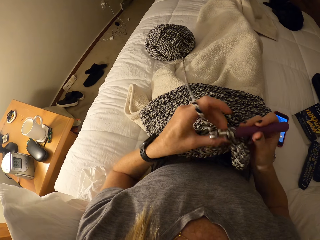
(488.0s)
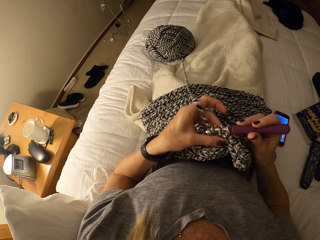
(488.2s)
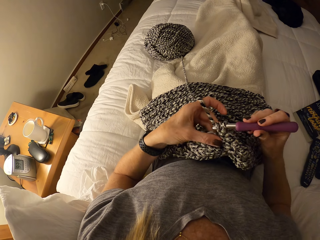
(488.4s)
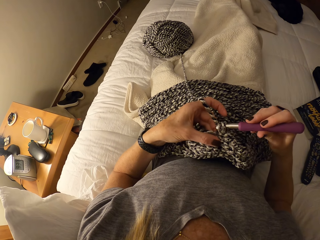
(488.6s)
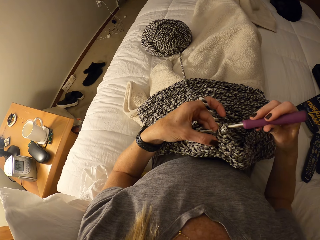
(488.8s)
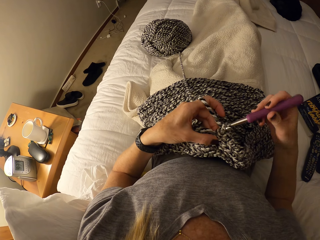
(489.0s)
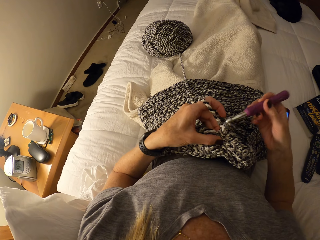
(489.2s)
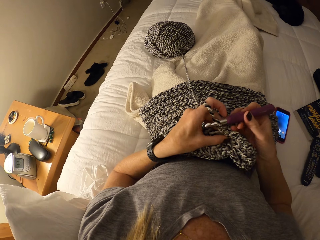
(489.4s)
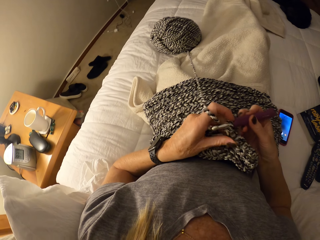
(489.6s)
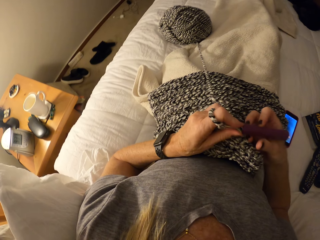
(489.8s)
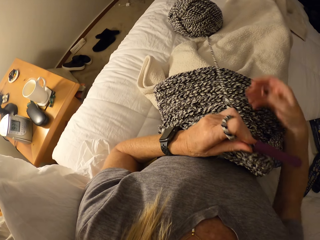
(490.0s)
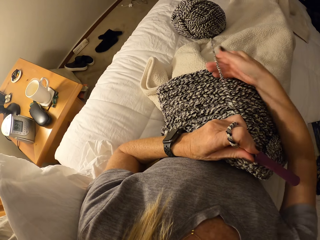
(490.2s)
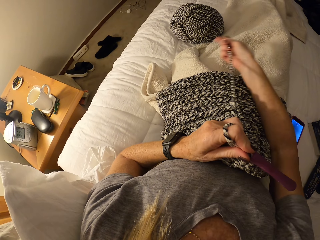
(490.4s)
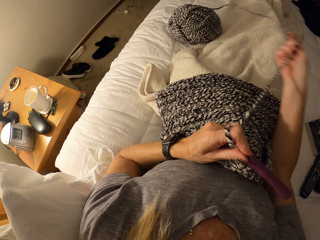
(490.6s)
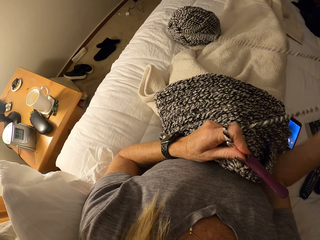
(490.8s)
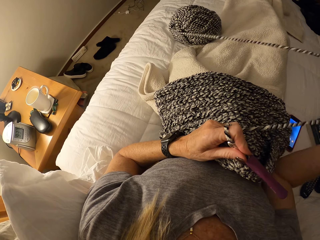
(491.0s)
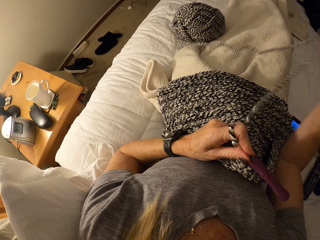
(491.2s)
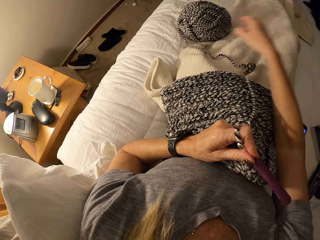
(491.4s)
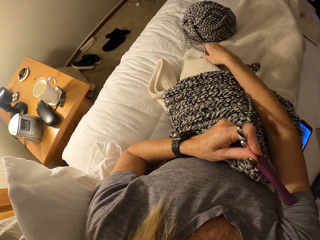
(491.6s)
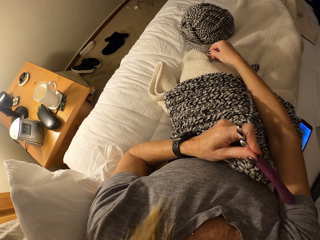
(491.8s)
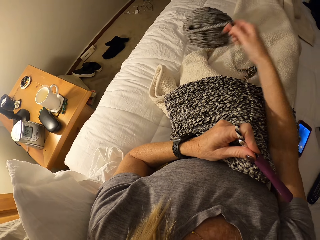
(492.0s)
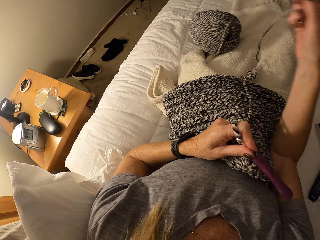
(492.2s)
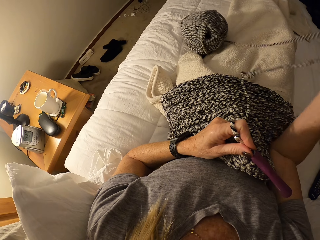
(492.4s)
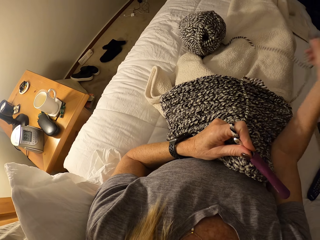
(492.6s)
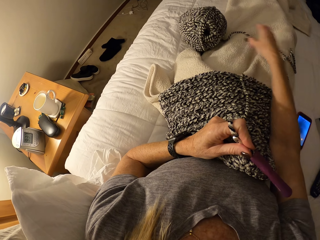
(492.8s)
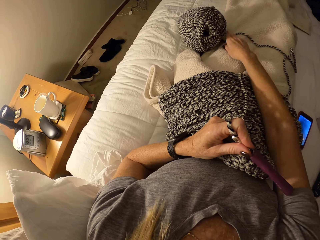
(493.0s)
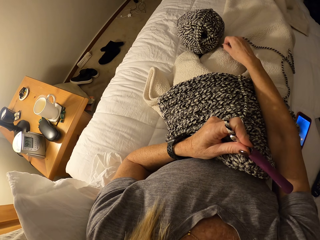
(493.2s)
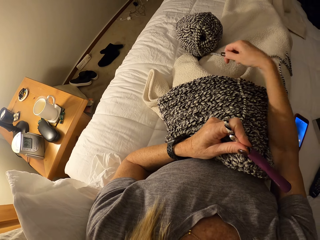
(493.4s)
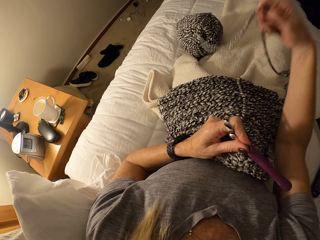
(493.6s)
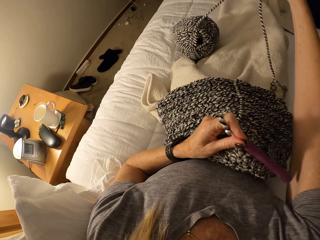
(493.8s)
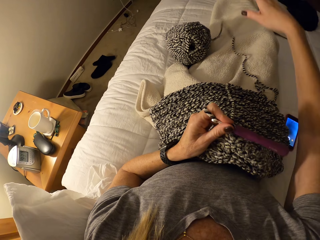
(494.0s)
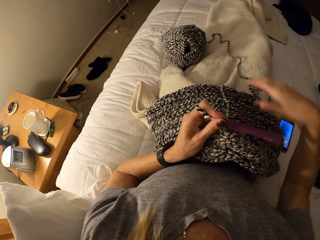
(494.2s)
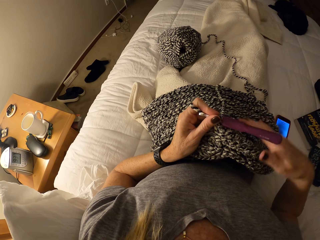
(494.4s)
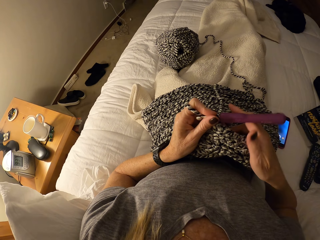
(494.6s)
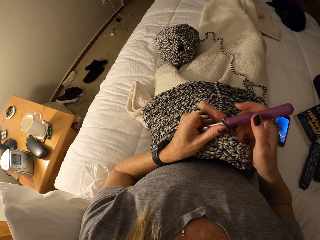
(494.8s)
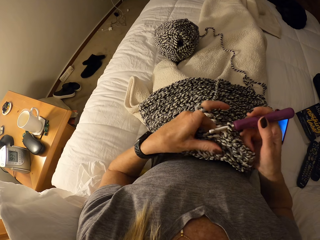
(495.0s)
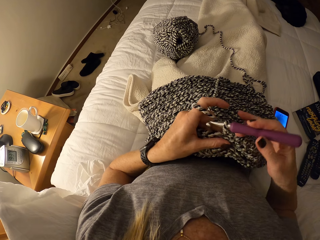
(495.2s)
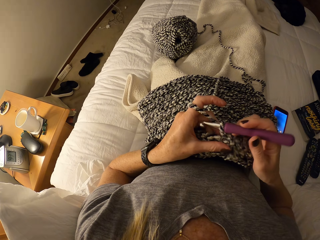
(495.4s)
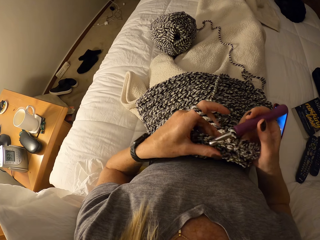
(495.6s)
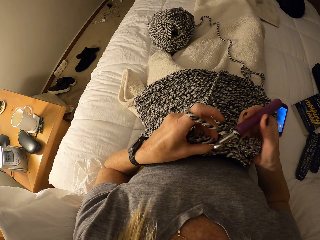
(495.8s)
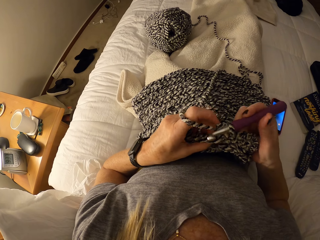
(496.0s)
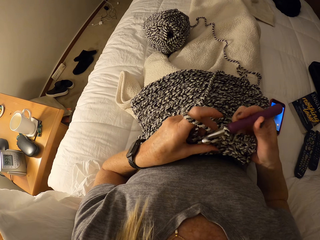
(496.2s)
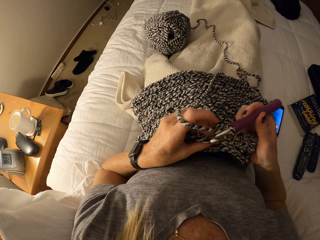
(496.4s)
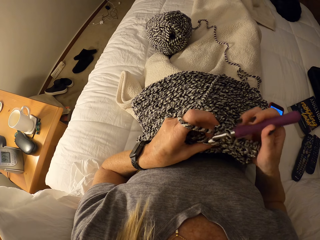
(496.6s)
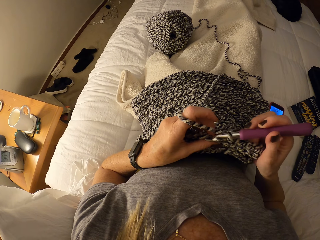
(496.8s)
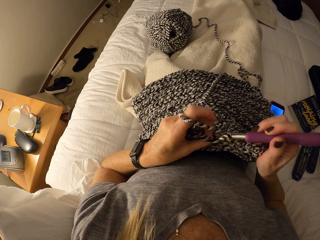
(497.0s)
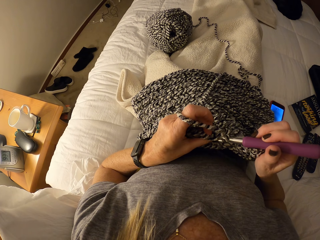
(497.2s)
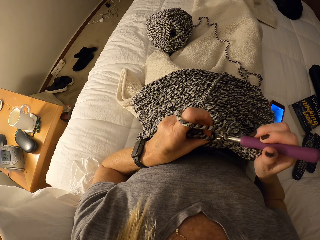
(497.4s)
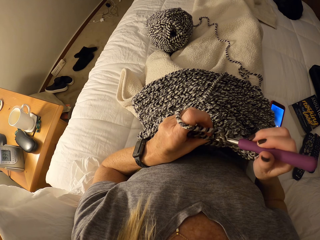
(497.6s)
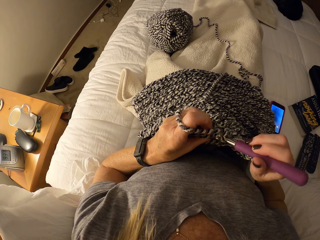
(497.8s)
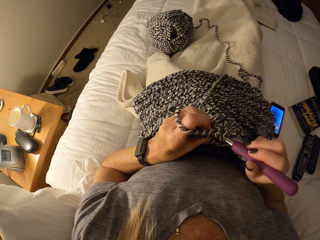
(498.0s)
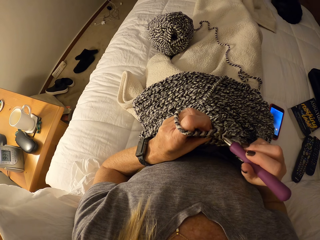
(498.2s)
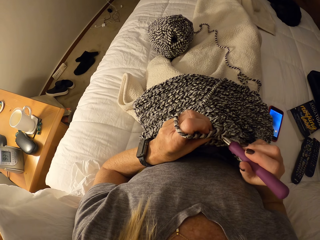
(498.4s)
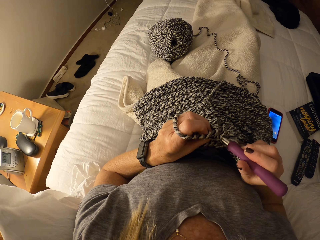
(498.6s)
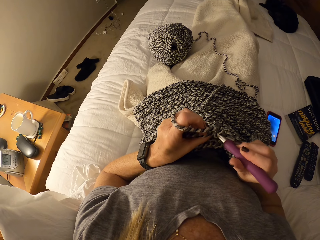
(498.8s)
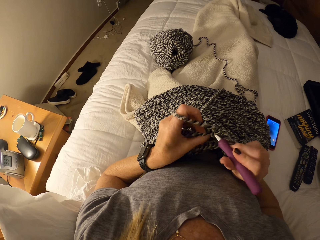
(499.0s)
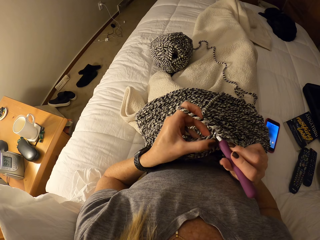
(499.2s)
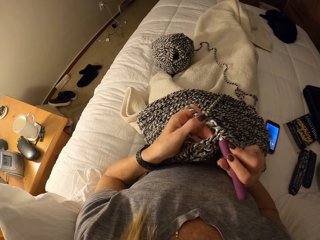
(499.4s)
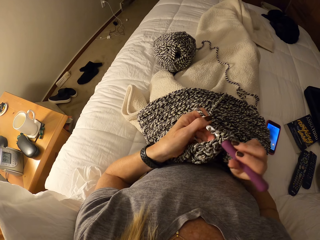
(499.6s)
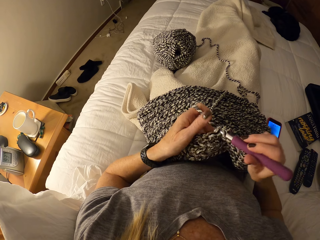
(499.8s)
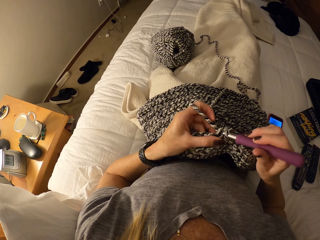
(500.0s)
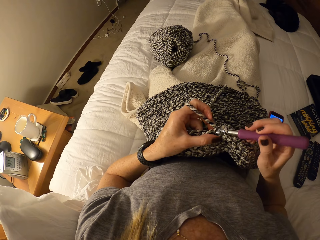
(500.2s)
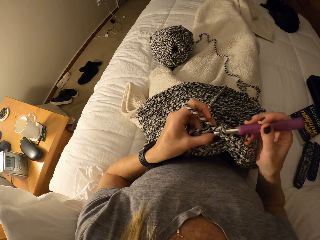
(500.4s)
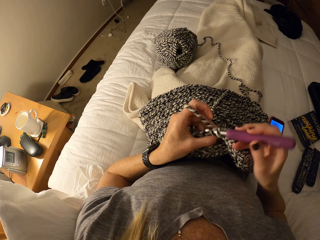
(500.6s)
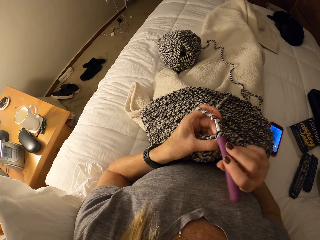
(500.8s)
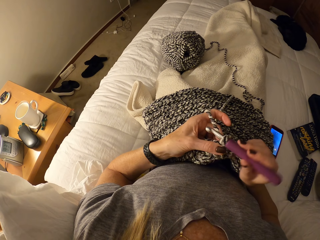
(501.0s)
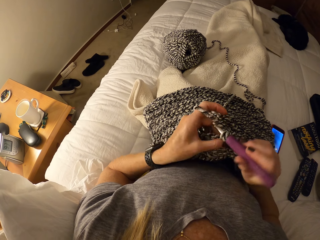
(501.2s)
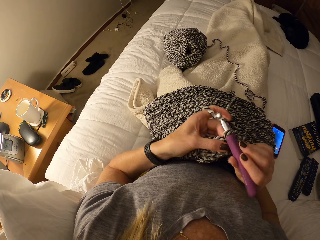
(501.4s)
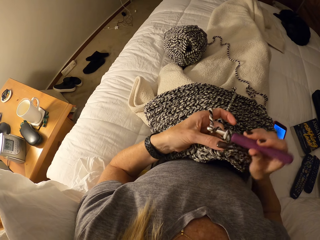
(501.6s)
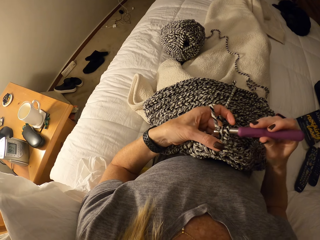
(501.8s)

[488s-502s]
The camera wearer passes the crochet hook from her right hand to her left hand. She pulls out some yarn from the bundle of yarn with her right hand. She pulls the fabric. She passes the crochet hook from her left hand to her right hand. She crochets the fabric with yarn and the crochet hook.

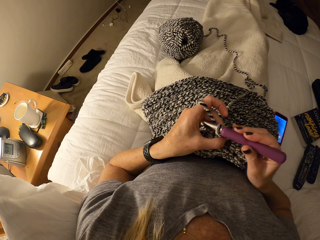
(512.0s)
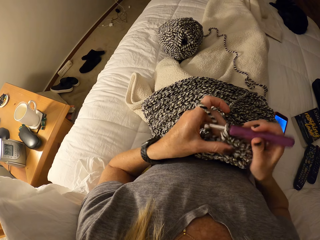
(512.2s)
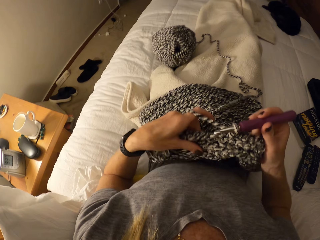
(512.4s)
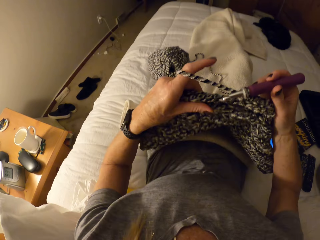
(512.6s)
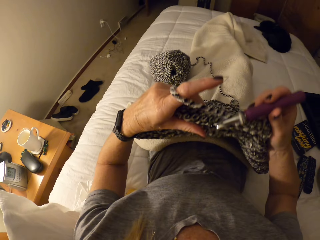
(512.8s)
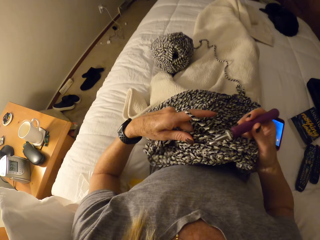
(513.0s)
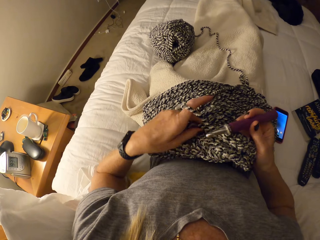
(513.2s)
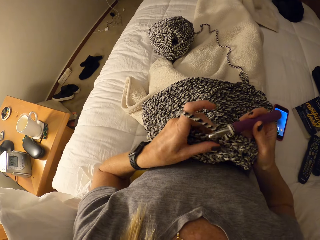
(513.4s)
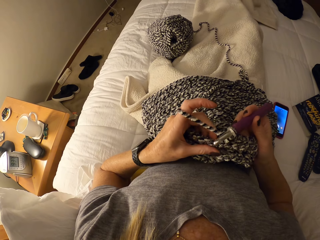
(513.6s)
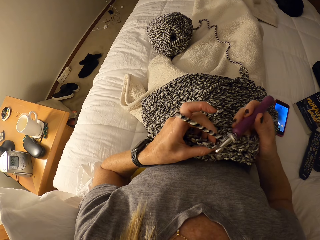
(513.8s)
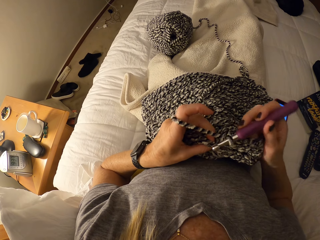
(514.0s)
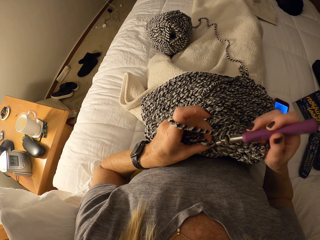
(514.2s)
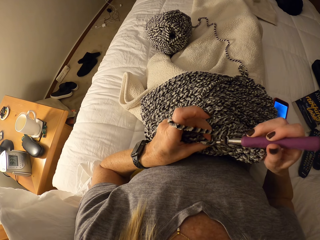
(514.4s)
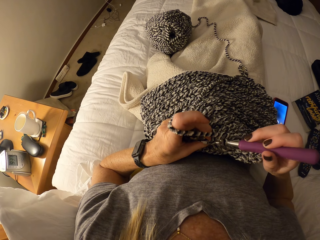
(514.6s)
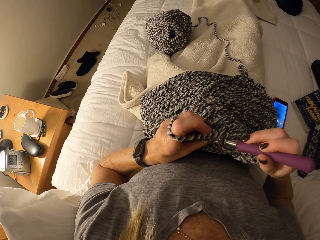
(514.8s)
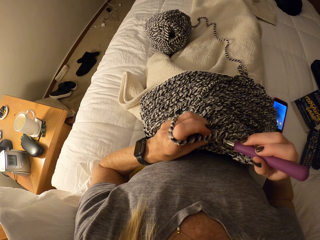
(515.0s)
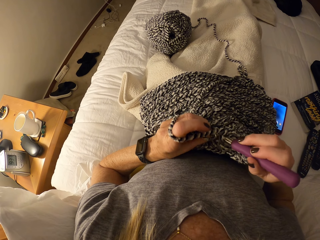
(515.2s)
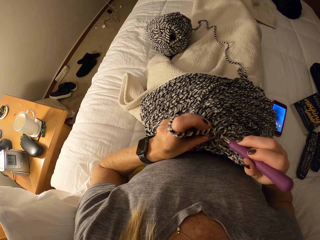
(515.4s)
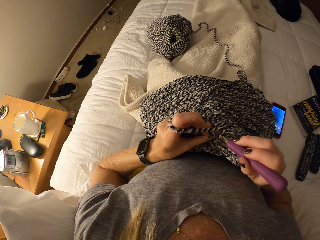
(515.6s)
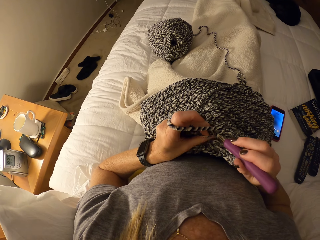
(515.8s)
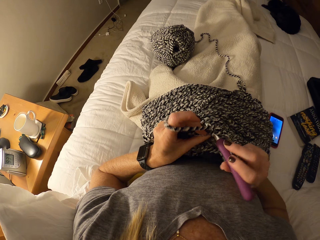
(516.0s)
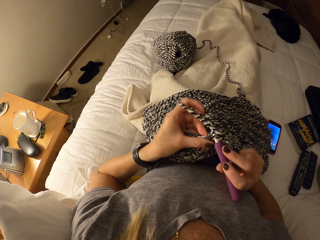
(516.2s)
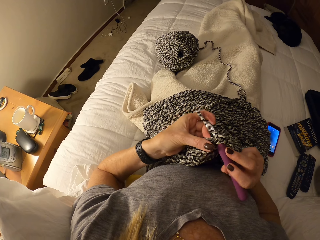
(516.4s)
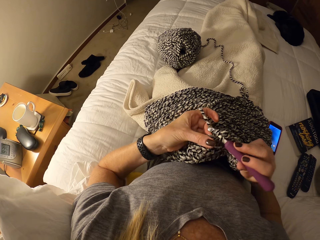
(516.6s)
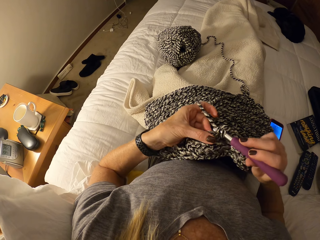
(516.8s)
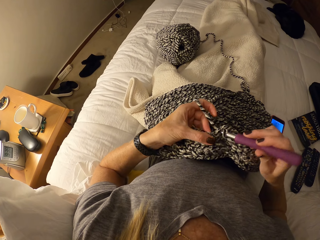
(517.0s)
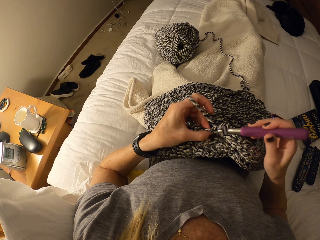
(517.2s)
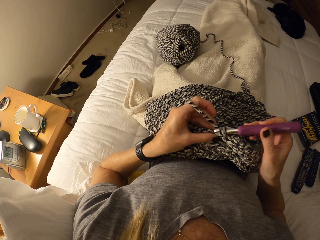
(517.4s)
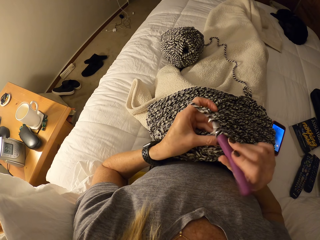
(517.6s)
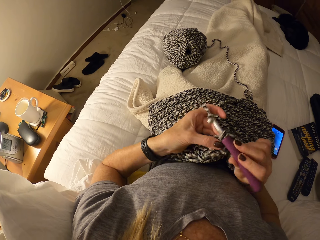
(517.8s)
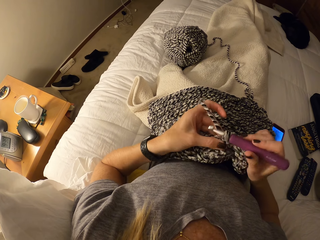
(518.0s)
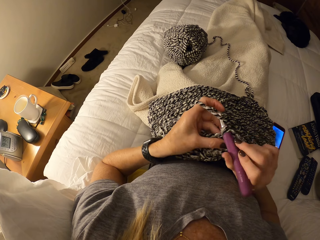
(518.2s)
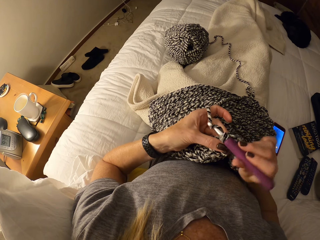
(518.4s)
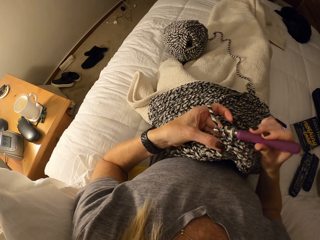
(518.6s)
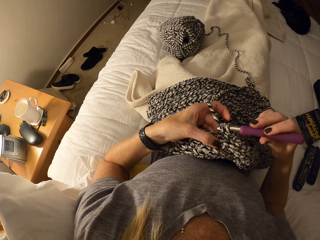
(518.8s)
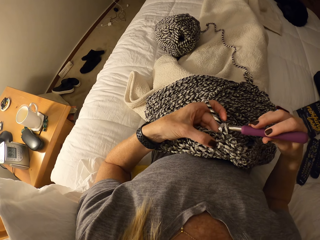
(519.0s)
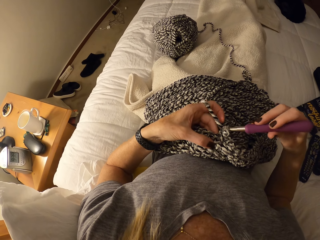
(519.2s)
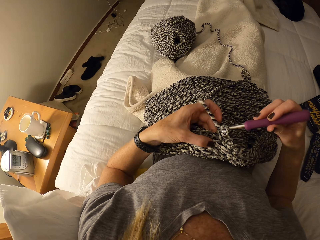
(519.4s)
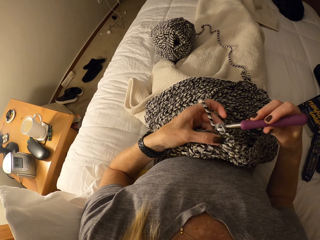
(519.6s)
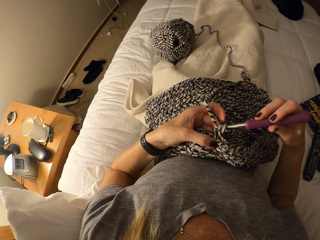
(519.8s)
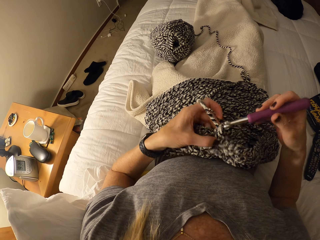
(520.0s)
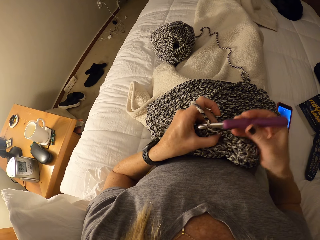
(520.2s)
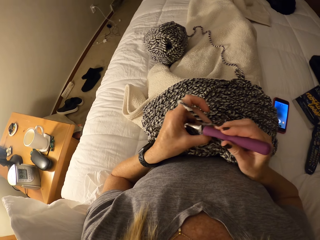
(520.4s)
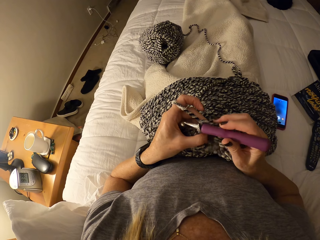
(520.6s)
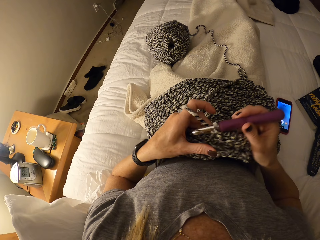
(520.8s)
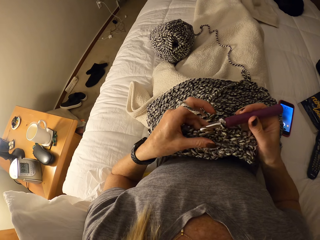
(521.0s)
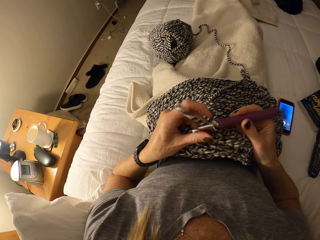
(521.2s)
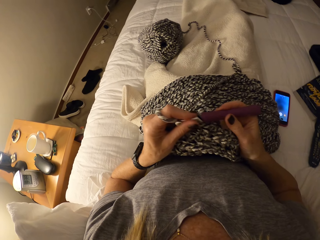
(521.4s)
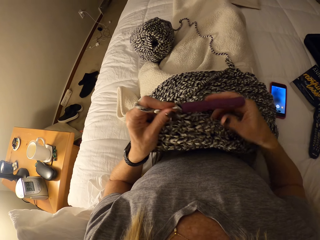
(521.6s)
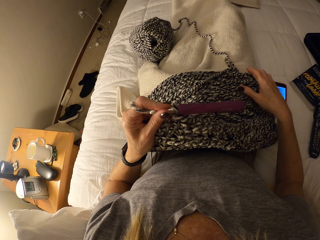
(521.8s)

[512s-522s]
The camera wearer stretches a fabric. She moves the crochet fabric on her body with both hands. She crochets the fabric with yarn and the crochet hook.
